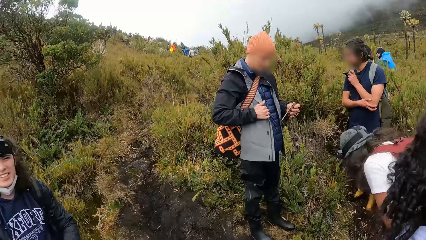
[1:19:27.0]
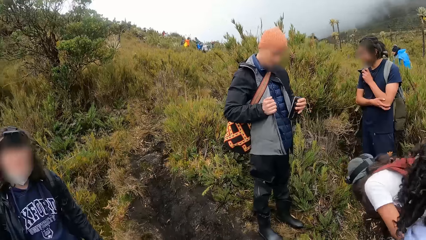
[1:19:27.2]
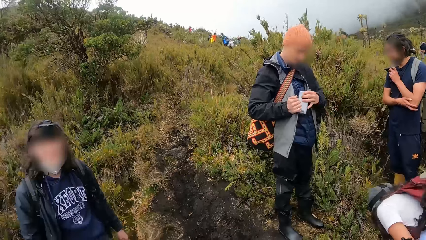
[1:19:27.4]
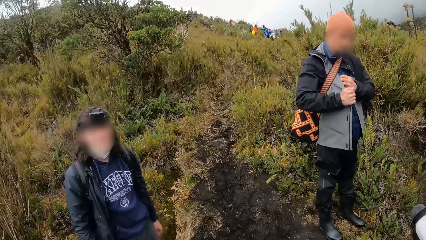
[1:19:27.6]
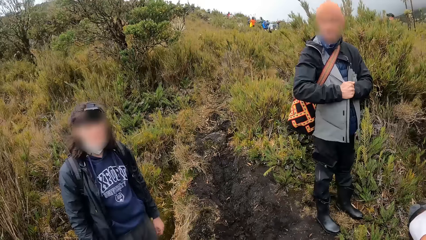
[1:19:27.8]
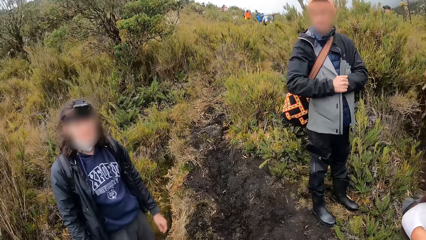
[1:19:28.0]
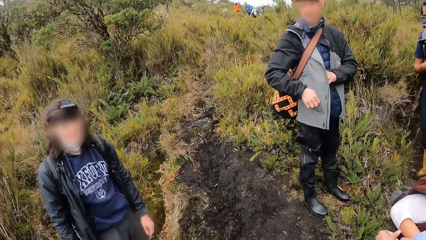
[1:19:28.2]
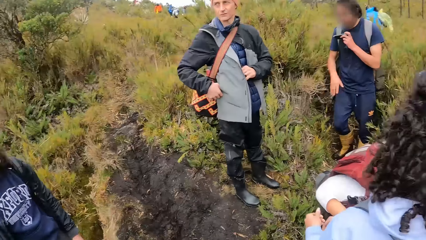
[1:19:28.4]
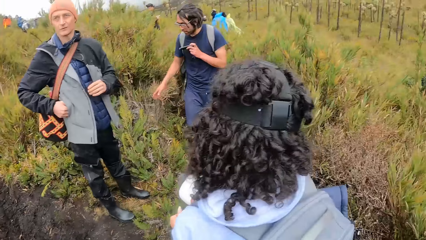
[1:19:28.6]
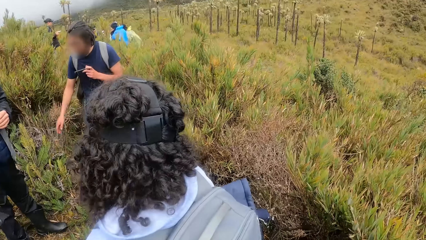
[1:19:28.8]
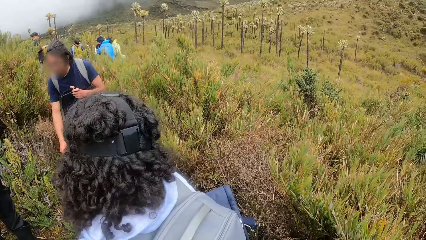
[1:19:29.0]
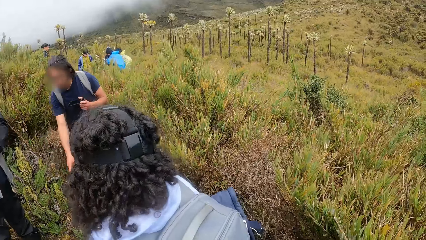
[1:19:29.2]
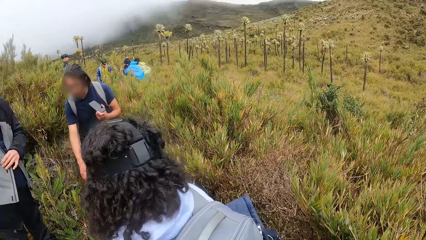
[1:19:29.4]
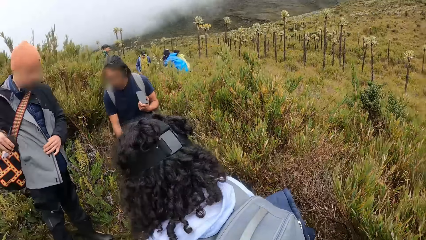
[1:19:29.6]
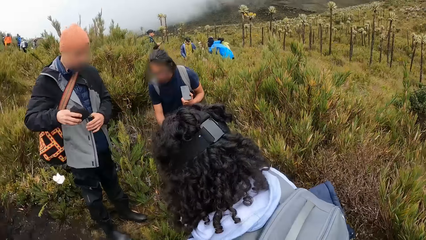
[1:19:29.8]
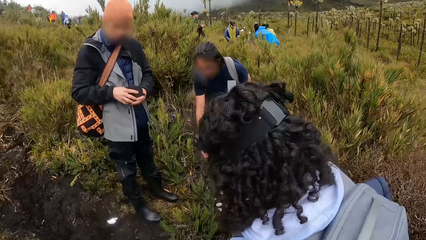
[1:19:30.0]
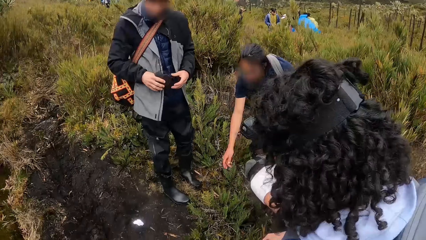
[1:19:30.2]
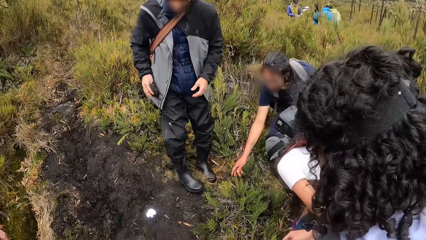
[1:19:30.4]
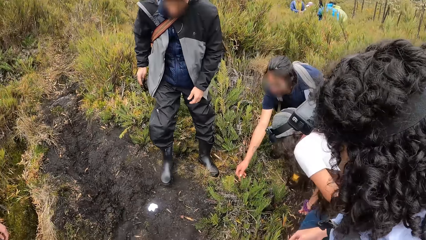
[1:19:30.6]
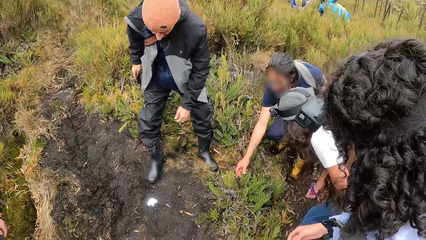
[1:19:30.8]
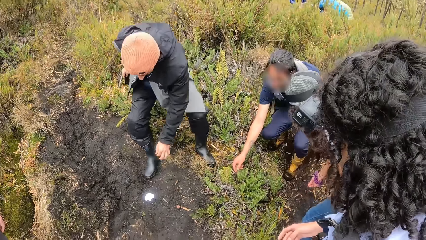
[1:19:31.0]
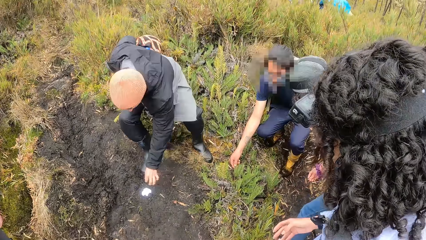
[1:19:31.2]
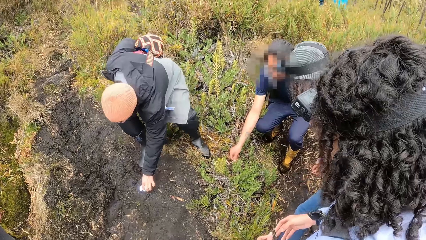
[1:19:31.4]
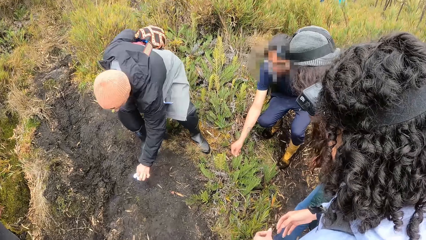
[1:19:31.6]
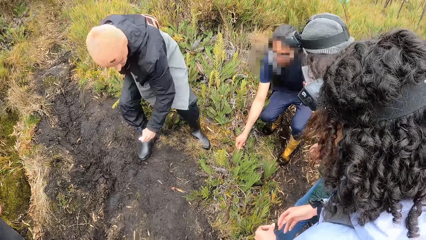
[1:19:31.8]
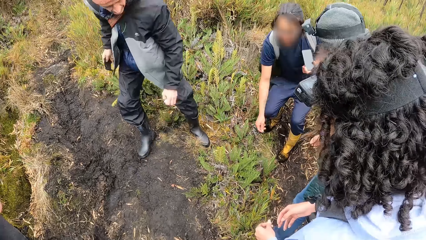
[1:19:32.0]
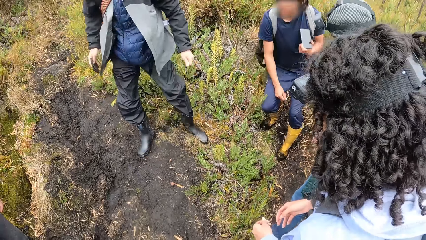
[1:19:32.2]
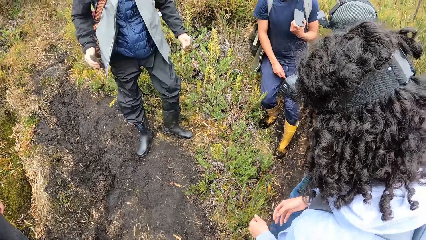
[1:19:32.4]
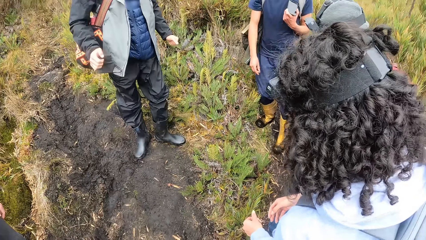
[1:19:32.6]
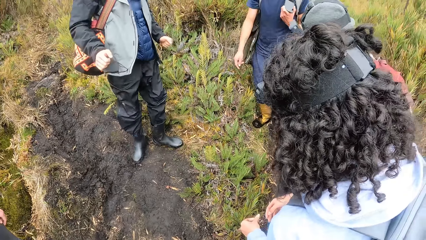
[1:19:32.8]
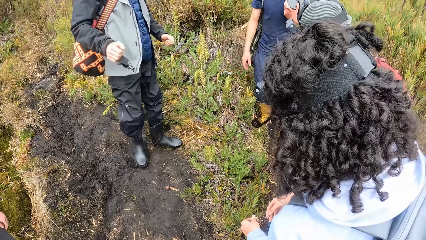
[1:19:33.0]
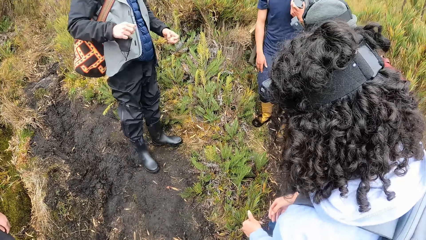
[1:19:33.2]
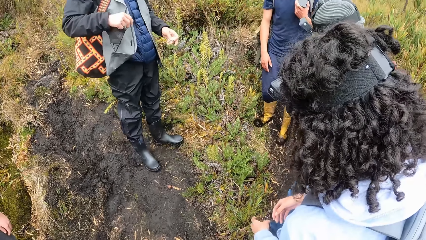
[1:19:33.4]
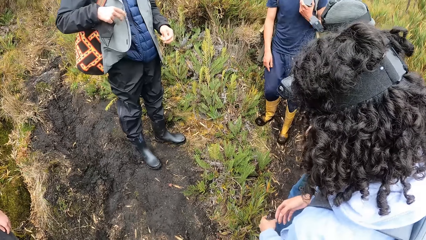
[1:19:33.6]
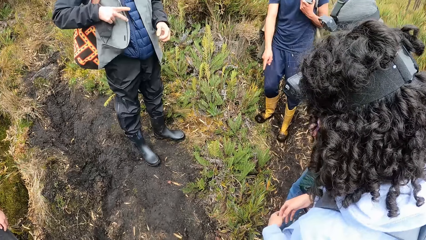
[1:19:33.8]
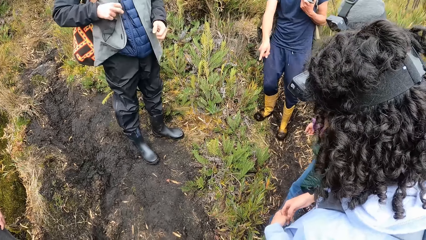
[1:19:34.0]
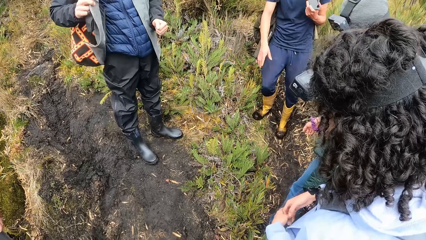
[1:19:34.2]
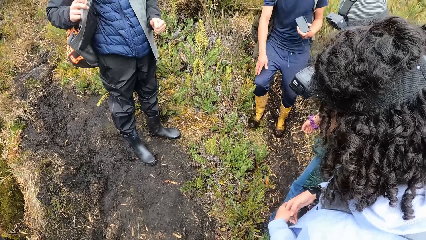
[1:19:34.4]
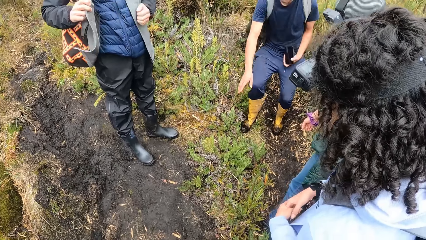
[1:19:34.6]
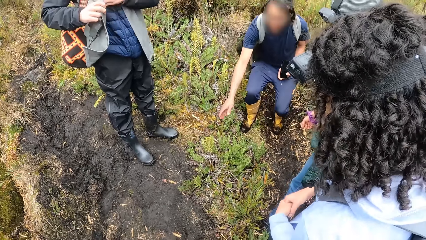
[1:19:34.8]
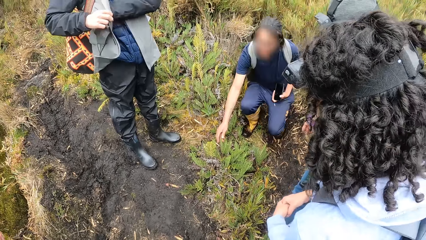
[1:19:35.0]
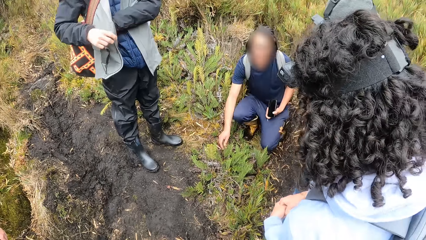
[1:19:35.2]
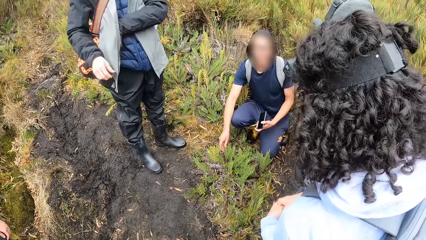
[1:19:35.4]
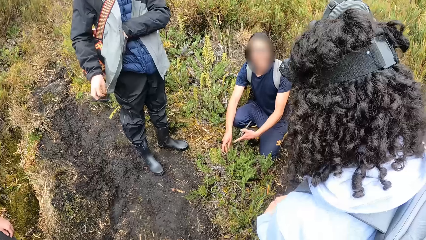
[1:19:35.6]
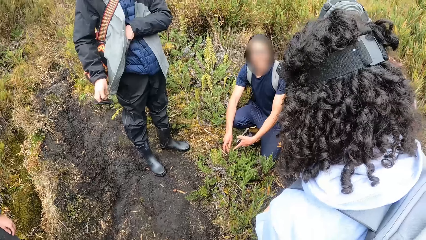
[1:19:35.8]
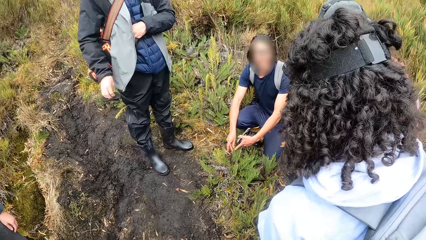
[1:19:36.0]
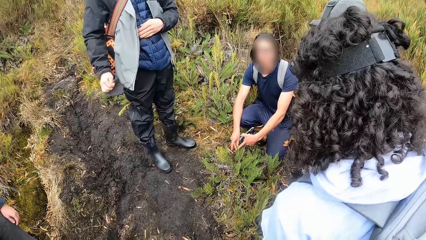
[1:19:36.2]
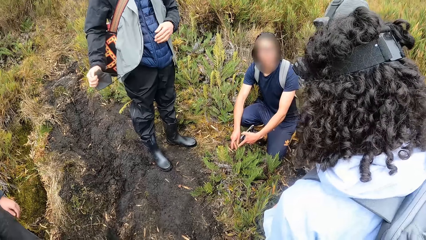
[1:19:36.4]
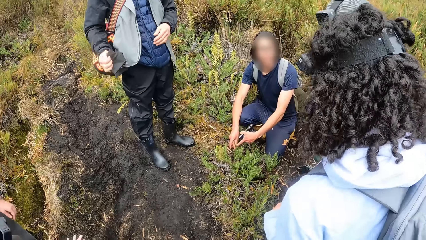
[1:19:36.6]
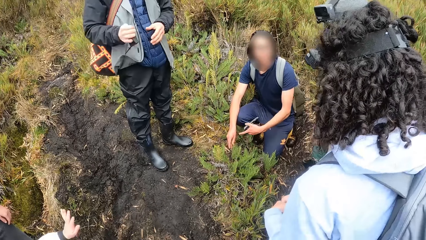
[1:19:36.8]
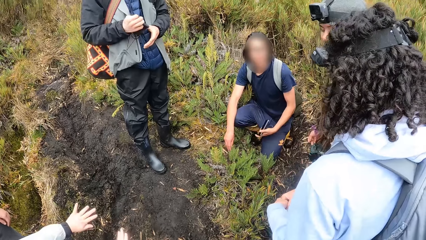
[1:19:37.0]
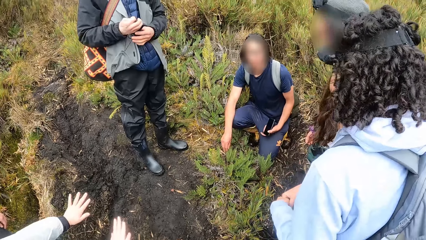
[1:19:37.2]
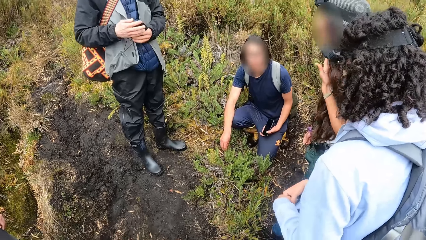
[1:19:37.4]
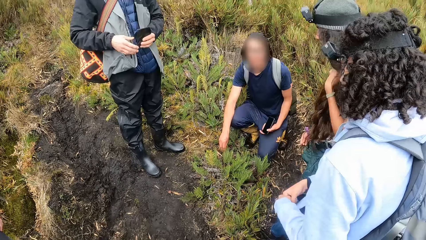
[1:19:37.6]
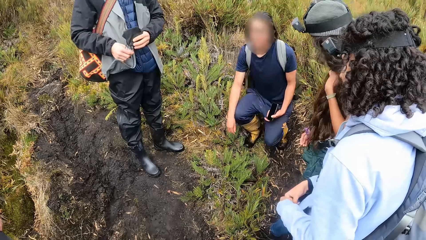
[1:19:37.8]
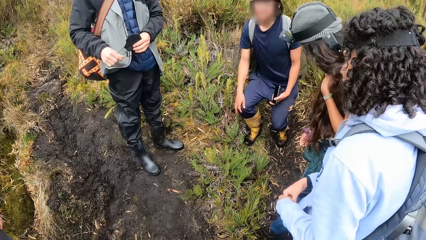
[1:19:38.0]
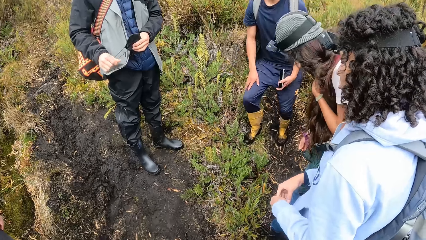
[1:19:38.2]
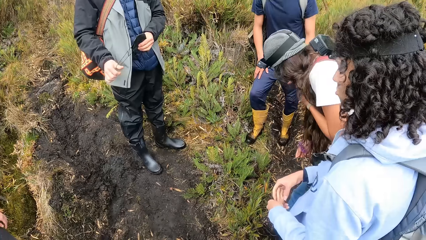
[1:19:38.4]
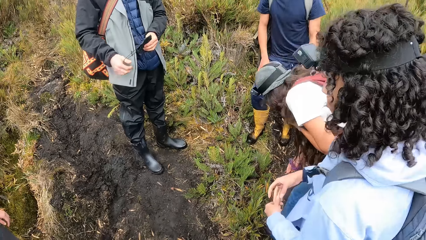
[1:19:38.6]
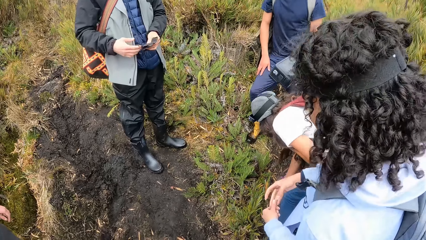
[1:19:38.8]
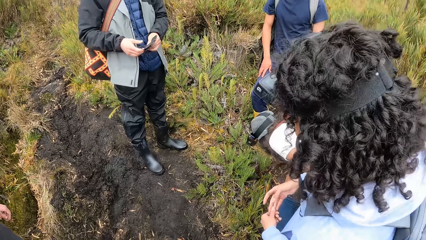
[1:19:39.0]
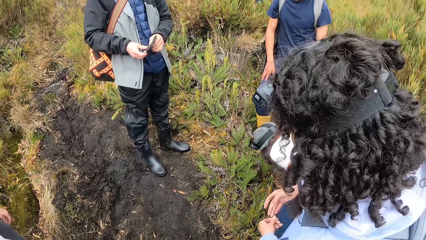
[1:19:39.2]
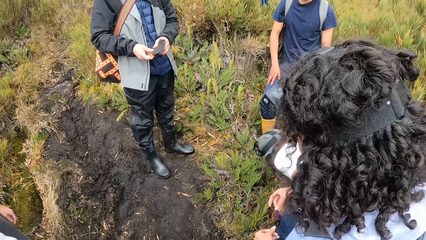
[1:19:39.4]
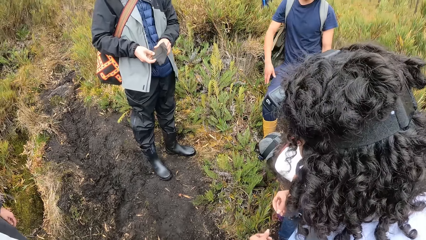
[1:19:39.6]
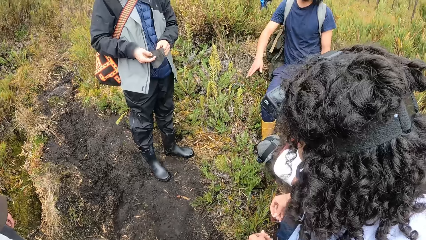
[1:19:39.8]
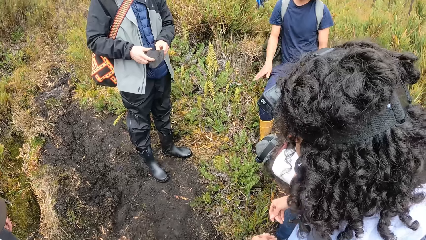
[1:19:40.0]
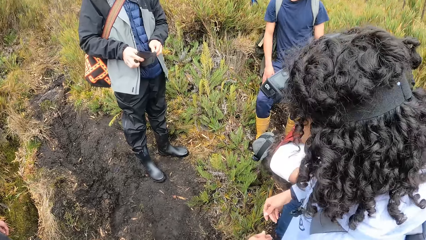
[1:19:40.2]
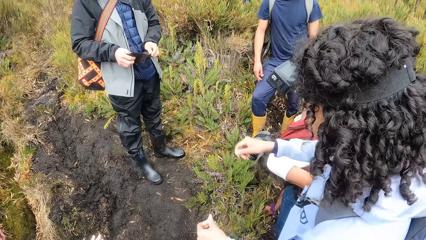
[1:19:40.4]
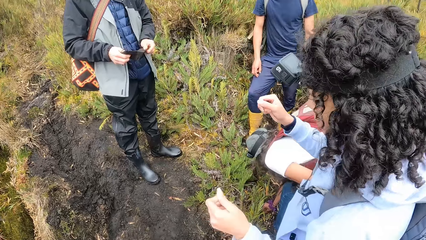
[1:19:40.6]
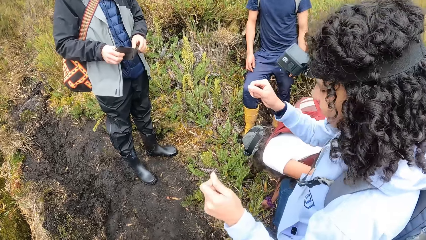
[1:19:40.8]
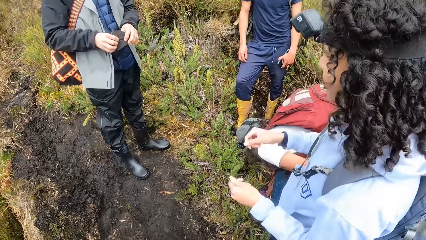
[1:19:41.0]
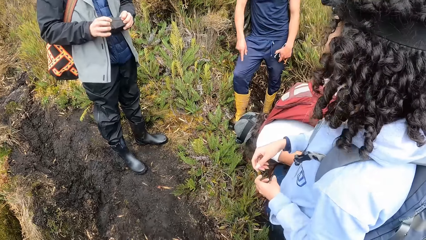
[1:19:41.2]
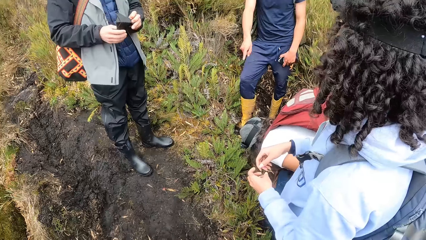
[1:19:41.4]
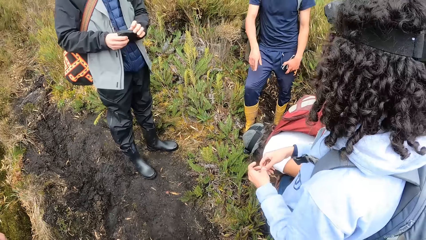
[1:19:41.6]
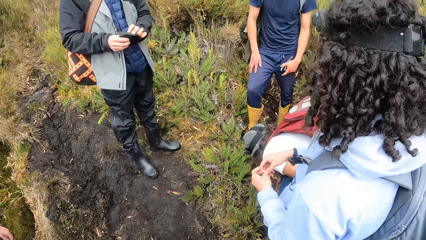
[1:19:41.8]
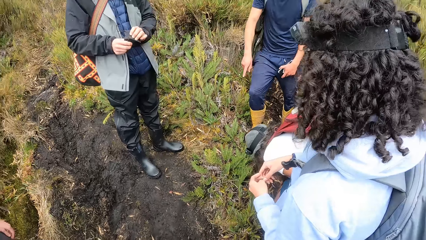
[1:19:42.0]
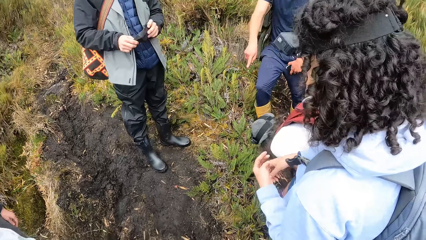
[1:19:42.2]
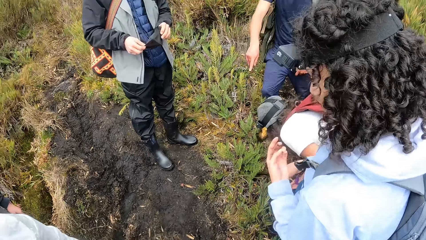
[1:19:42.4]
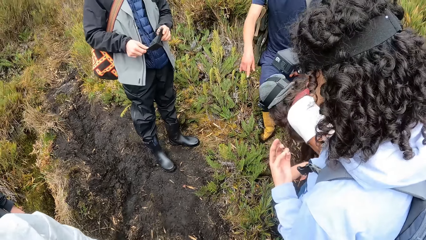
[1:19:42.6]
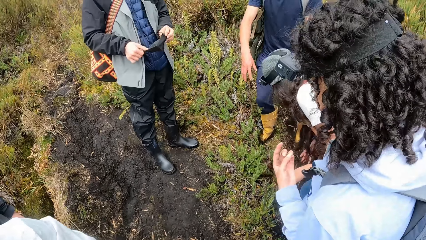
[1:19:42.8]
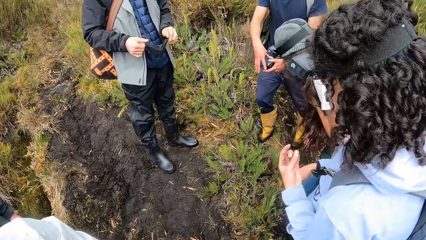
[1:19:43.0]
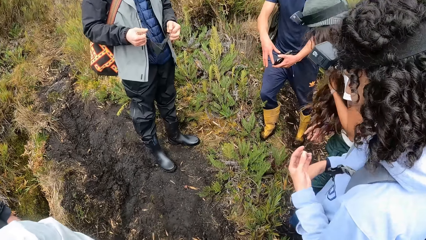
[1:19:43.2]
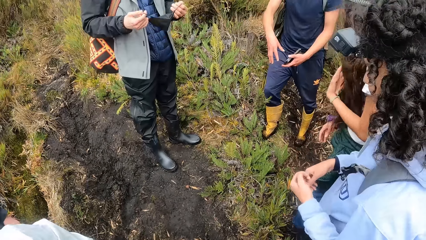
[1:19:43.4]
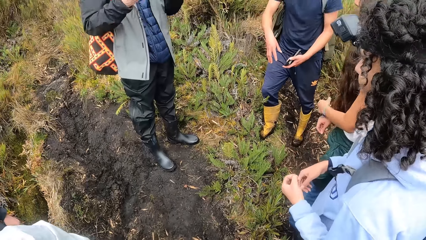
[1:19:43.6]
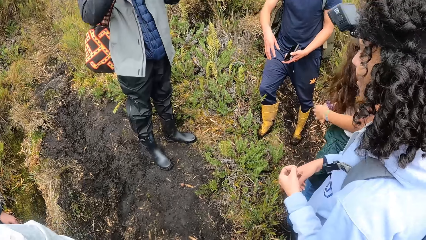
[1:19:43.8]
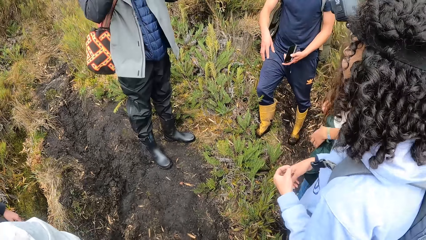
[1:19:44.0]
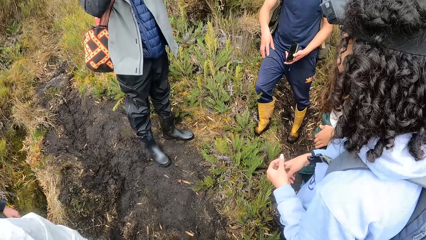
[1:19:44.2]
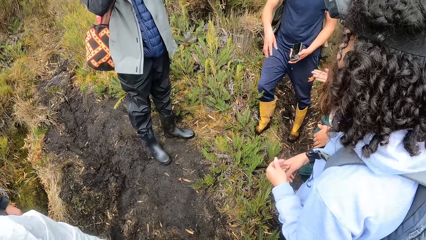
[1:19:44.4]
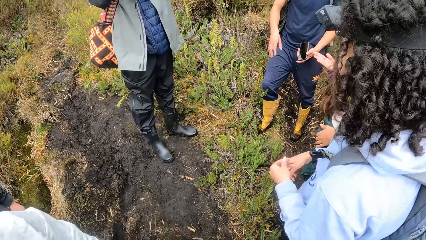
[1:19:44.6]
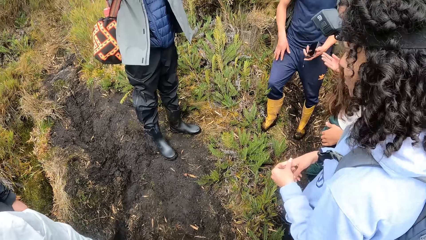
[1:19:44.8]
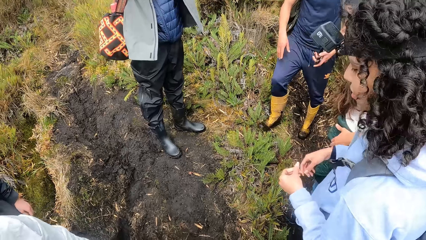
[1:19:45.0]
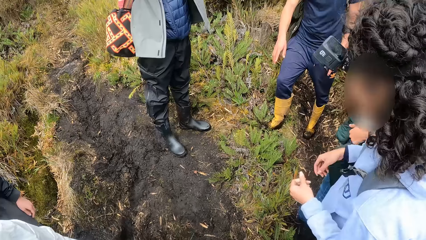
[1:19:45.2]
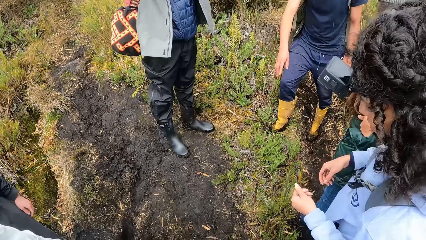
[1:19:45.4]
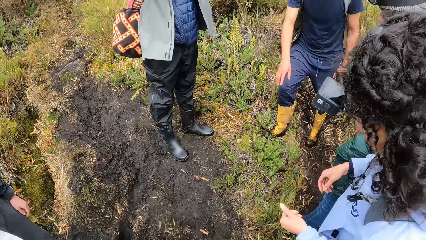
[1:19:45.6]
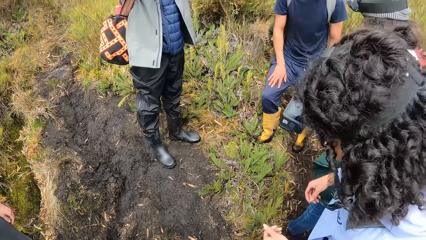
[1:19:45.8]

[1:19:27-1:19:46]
A woman interacts with the camera wearer. A man puts a phone in his left hand in the pocket of his jacket. Another woman bends to the ground. Another man interacts with the first man. The camera wearer looks around. The other man touches the grass on the ground with his right hand. The first man picks up a paper on the ground with his left hand. The first man gesticulates with his right hand. The other man interacts with the group of people. The first man squeezes the paper in his left hand, touches the grass on the ground with his hands, and puts the paper in his left hand inside the pocket of his jacket. The camera wearer moves the hands. The second woman interacts with the other man and touches the grass on the ground with her right hand. Another woman gesticulates with her hands.
